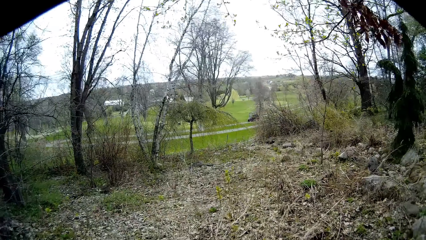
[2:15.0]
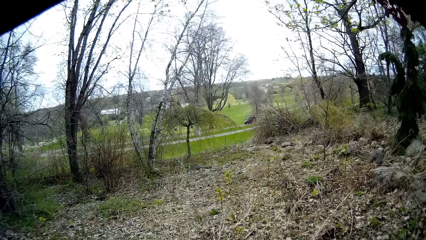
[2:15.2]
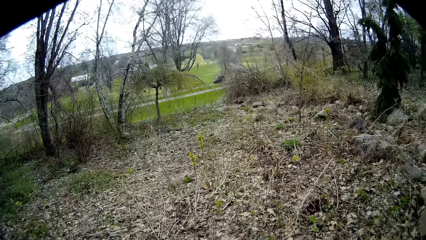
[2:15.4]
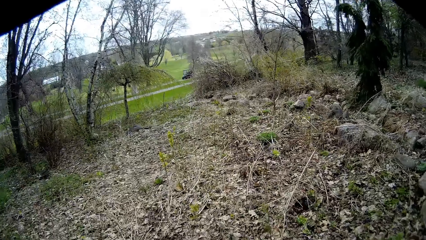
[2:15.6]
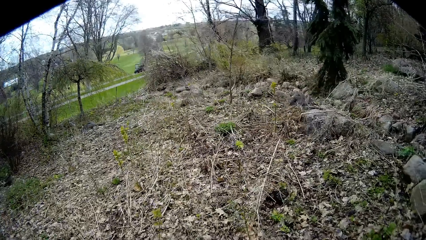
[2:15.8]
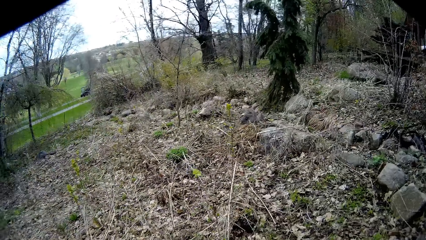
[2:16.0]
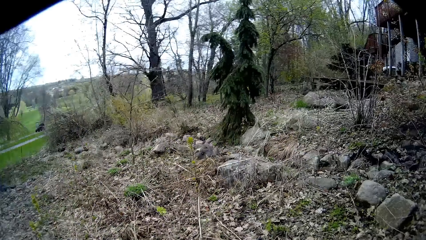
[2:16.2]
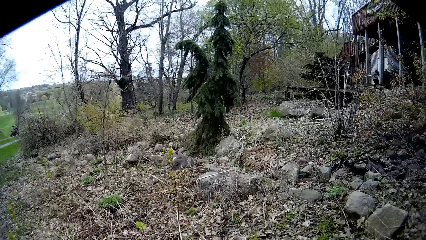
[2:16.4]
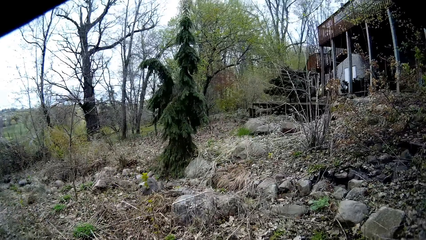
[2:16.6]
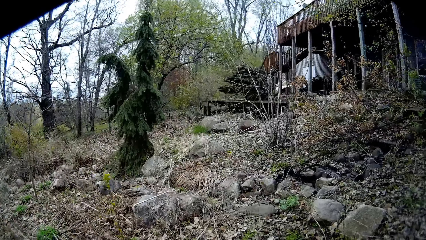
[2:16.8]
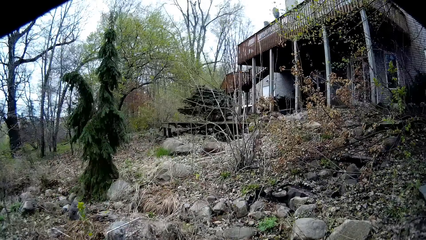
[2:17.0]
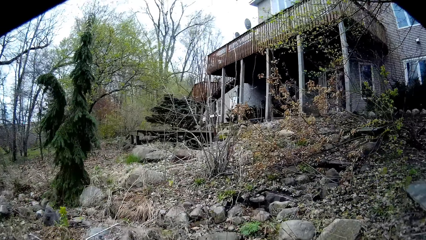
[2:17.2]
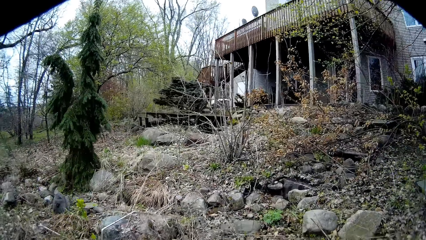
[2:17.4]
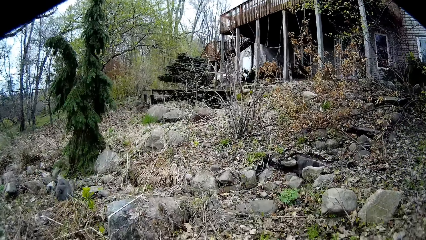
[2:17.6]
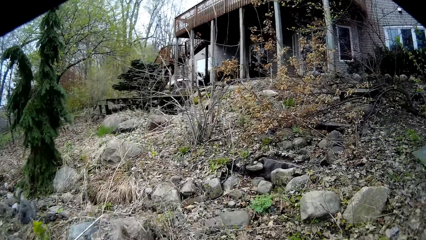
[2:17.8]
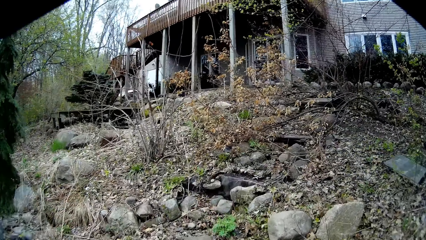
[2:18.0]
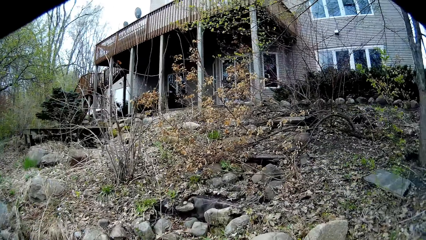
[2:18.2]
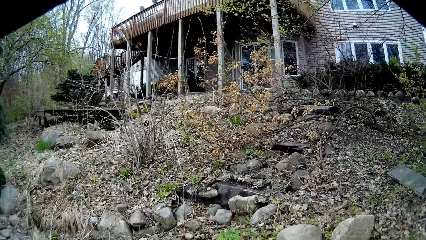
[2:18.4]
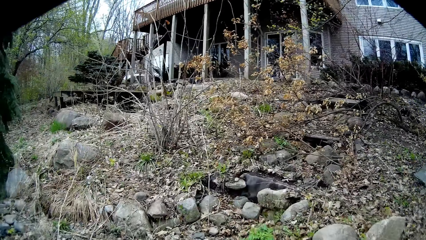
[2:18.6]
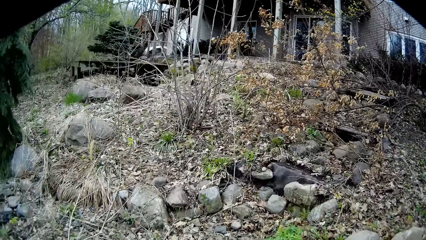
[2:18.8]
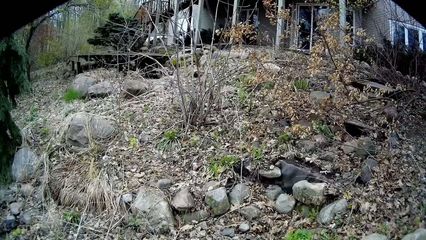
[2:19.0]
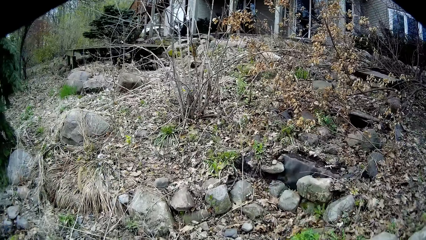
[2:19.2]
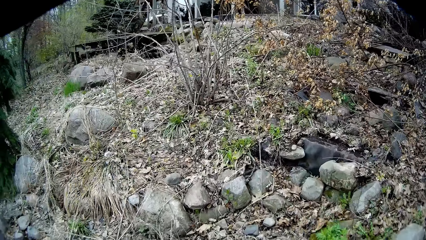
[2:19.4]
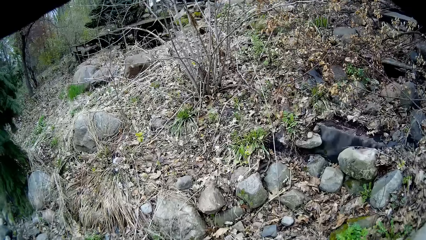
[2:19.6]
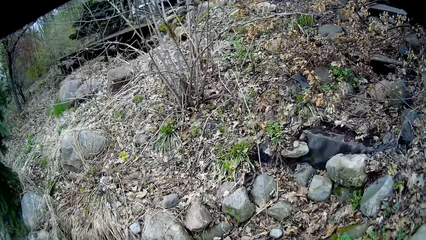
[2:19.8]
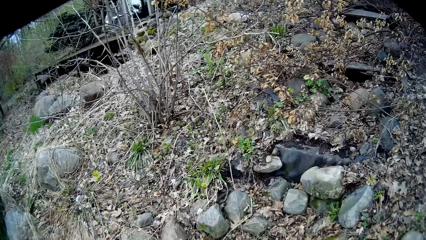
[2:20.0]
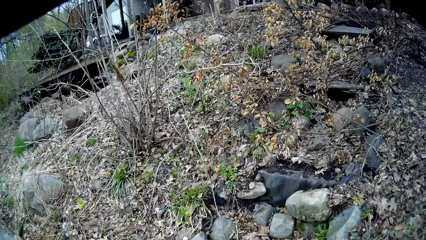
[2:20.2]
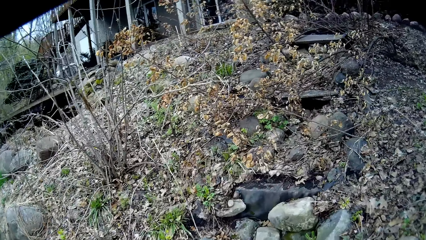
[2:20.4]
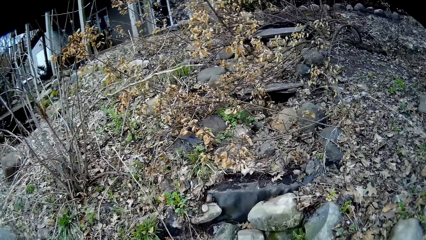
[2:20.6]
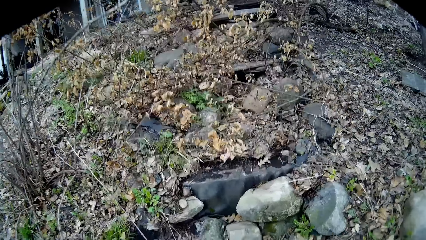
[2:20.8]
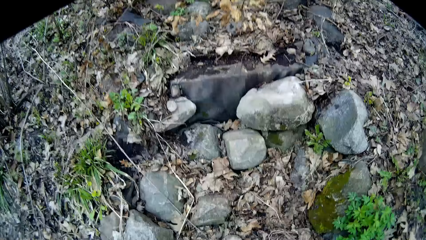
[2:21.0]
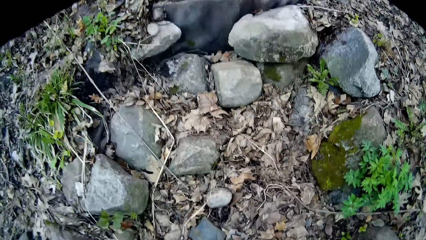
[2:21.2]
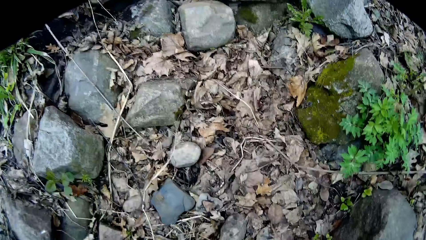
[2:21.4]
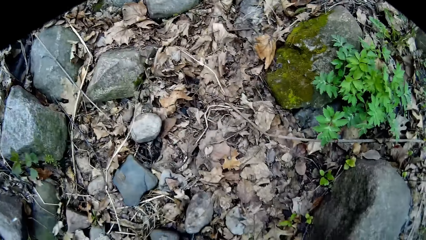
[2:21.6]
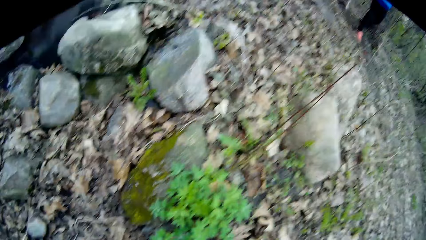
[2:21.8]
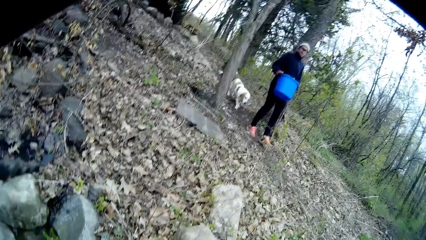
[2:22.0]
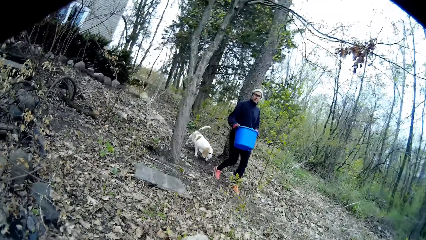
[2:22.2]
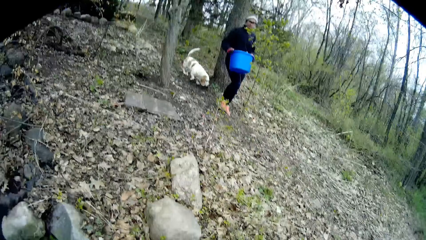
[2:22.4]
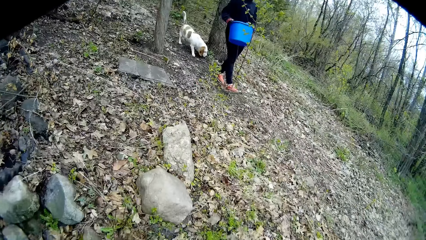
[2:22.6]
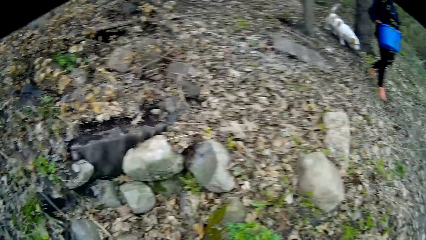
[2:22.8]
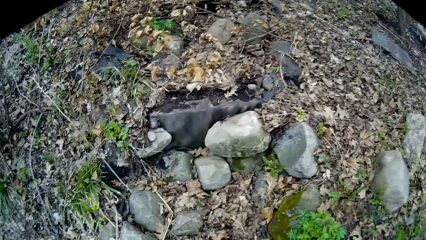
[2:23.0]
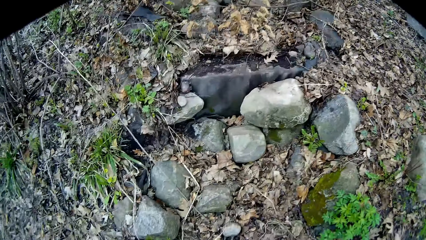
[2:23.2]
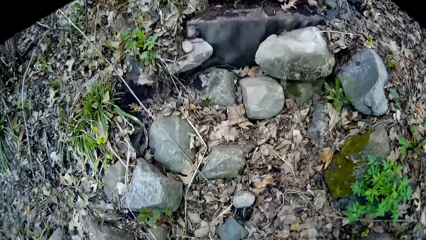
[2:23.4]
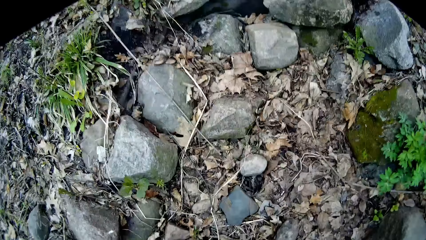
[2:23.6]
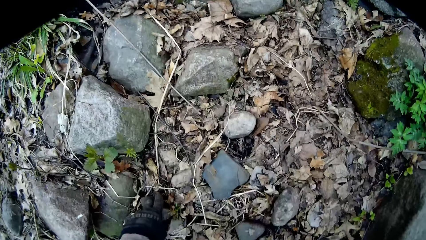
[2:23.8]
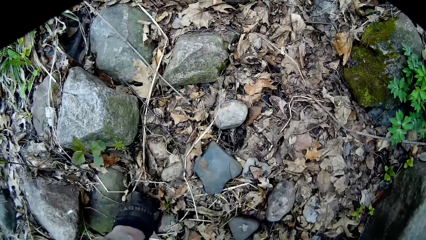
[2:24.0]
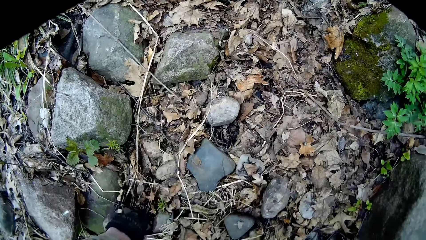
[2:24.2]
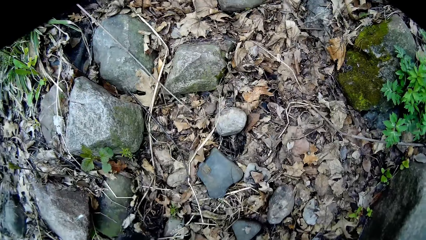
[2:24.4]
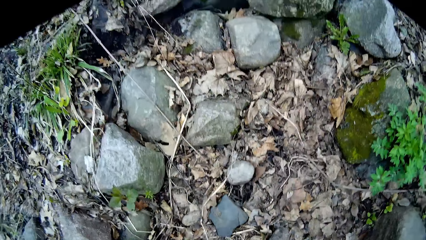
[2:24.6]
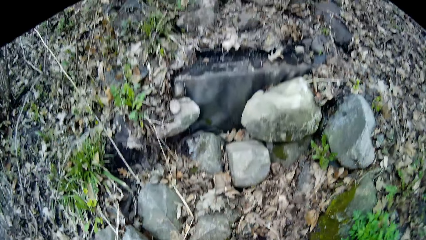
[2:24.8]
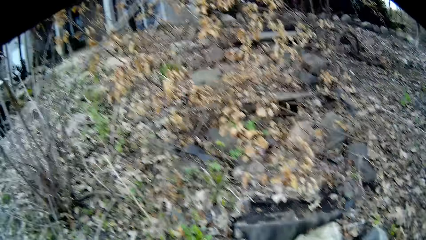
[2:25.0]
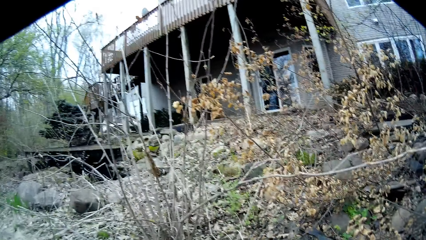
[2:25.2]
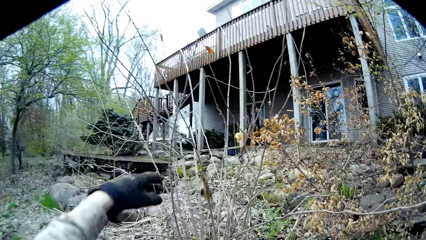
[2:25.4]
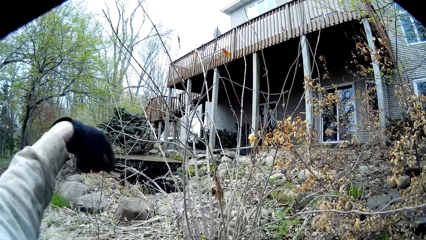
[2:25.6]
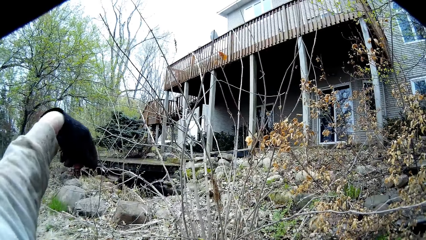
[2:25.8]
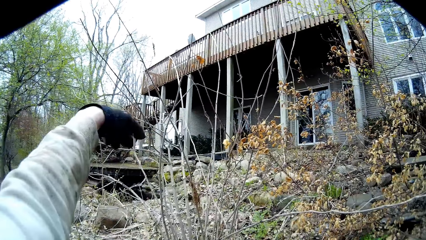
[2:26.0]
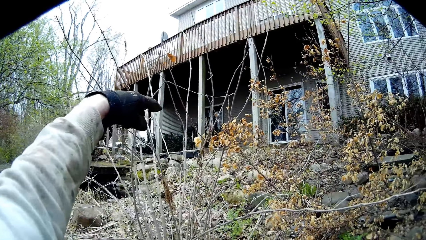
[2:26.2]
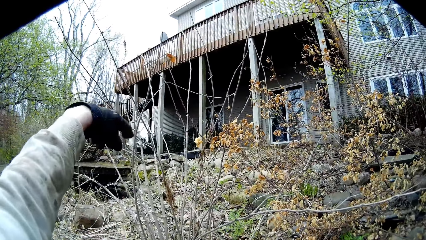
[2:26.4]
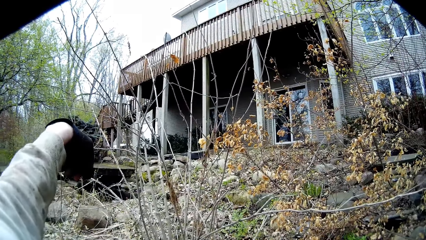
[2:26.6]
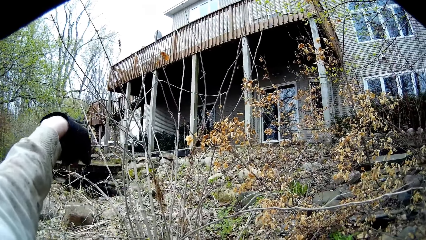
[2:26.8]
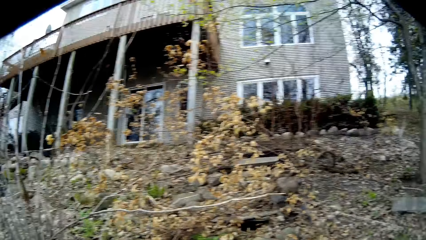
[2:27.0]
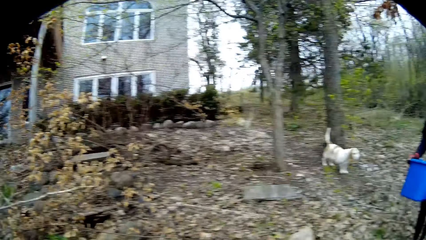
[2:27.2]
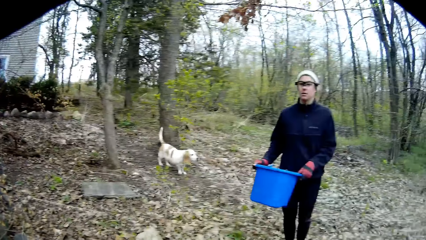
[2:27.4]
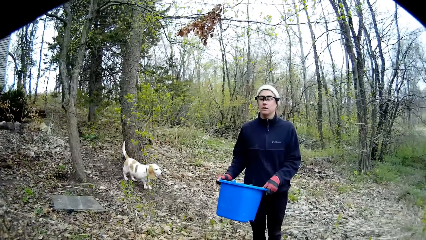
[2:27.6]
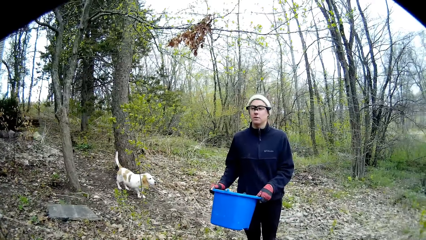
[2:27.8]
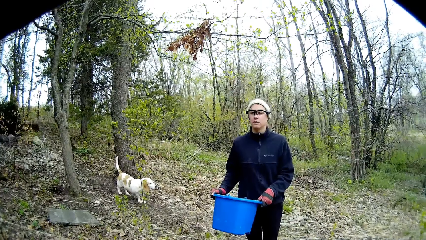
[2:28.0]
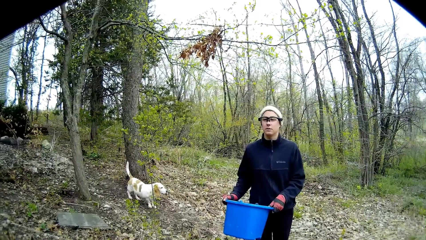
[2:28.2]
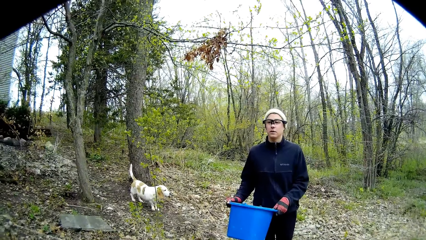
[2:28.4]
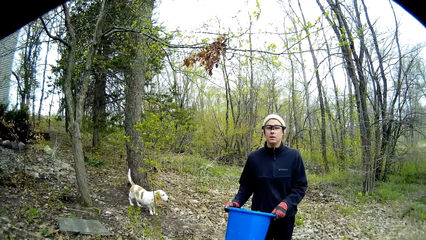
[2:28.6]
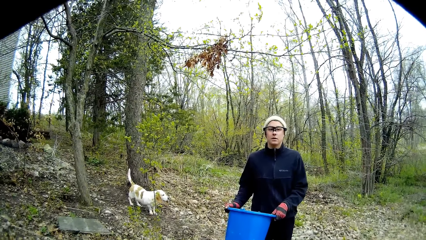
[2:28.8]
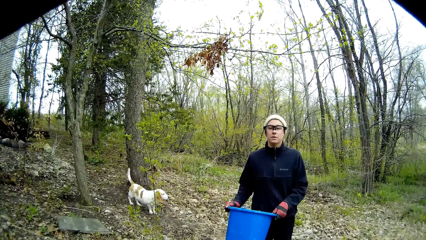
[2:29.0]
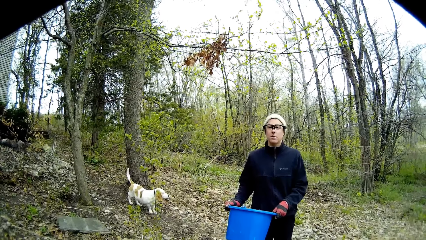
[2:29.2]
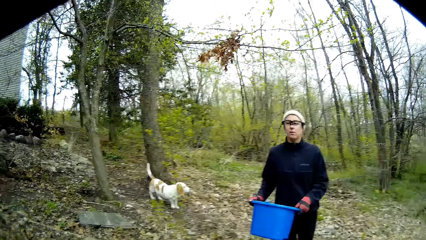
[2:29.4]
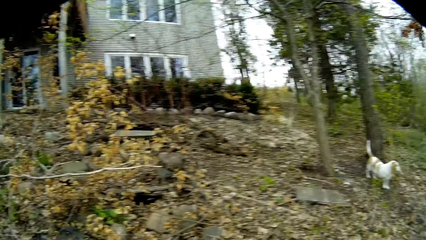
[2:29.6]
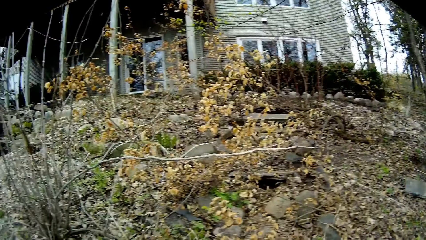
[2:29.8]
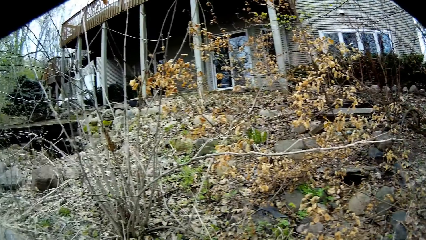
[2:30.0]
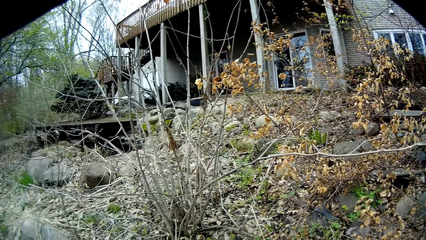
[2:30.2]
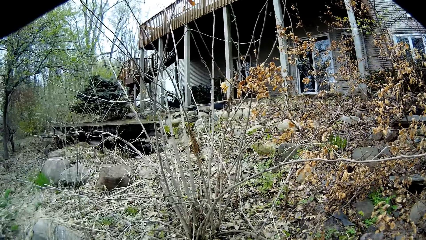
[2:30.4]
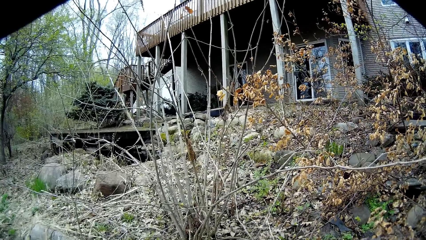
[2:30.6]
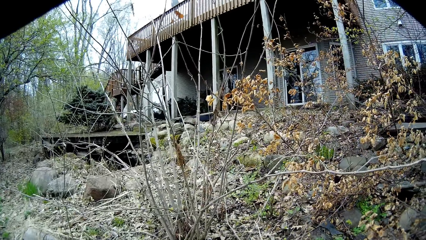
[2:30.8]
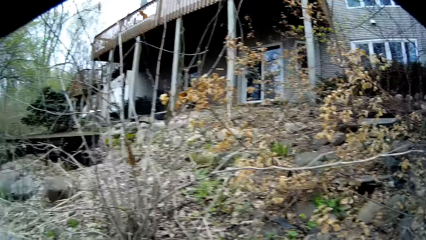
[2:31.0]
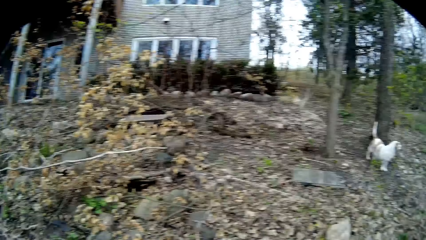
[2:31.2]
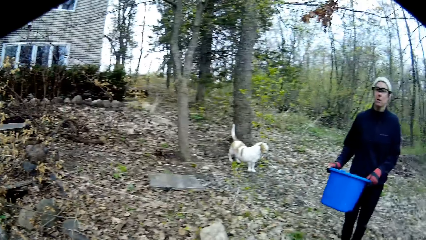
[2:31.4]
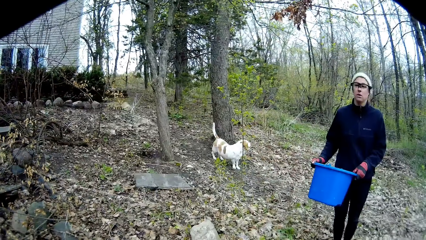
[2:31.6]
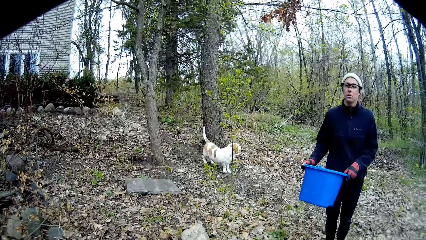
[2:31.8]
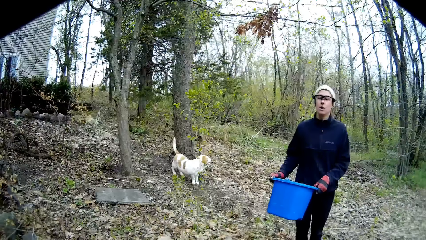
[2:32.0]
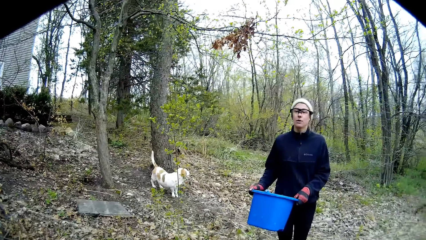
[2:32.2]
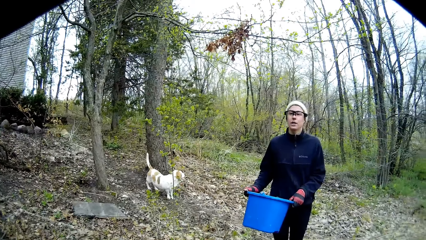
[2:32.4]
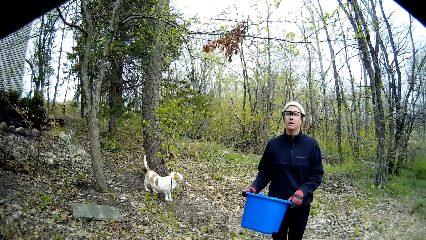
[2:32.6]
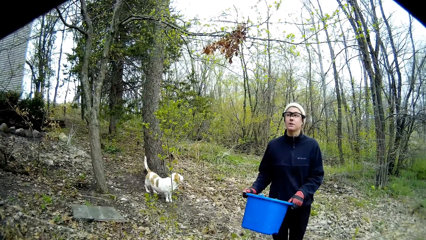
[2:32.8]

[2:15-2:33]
The camera wearer interacts with the woman. He picks a rock from the ground. He moves a stone on the floor with his left hand. He points at the rocks near the house. He interacts with the woman. The woman holds the bucket with both hands.
